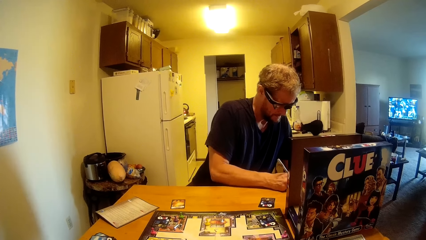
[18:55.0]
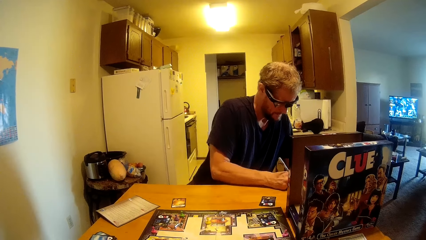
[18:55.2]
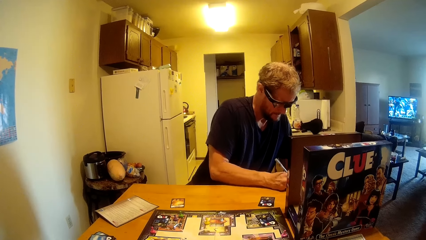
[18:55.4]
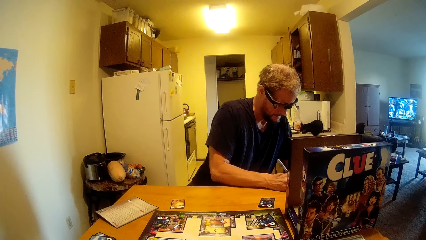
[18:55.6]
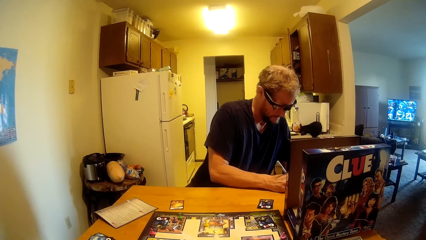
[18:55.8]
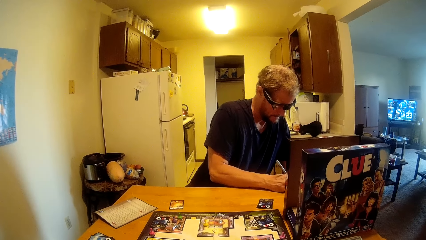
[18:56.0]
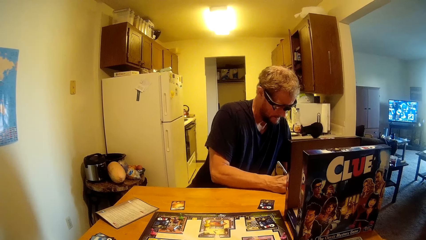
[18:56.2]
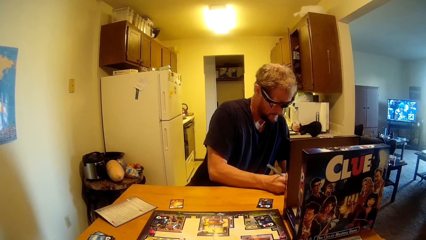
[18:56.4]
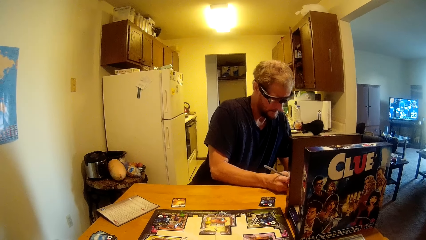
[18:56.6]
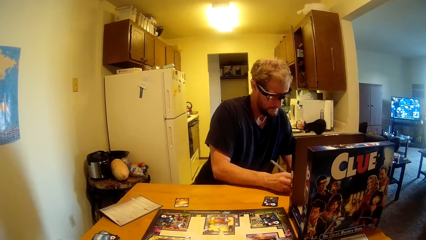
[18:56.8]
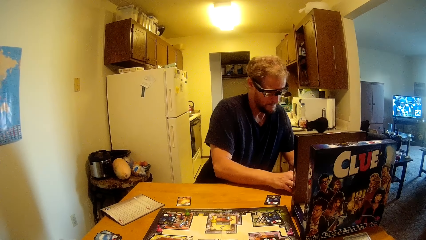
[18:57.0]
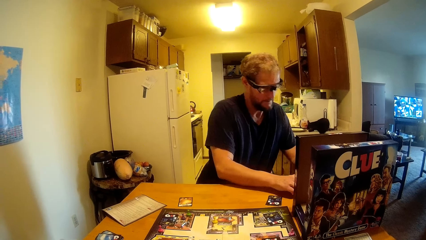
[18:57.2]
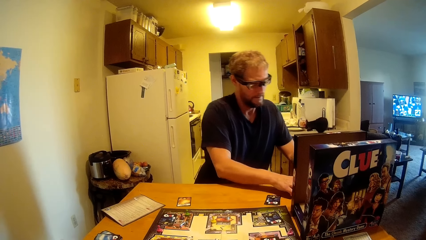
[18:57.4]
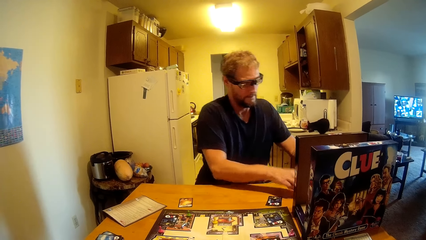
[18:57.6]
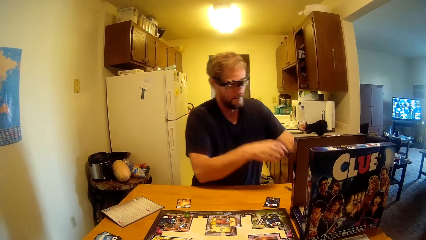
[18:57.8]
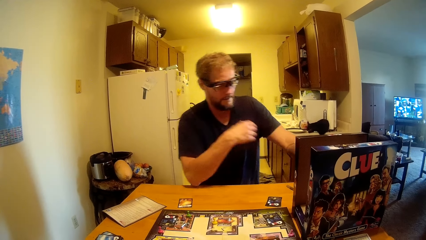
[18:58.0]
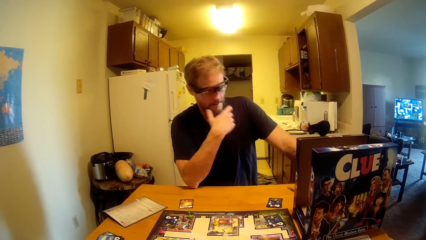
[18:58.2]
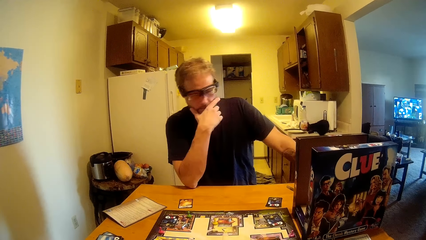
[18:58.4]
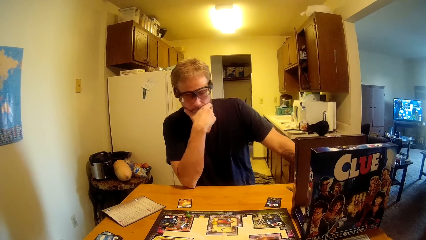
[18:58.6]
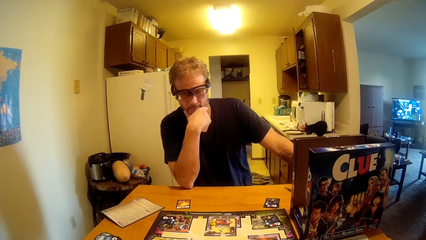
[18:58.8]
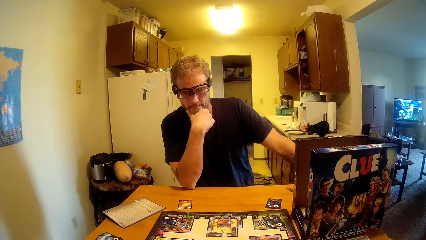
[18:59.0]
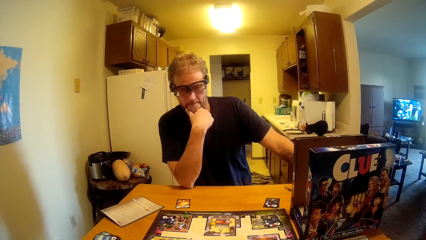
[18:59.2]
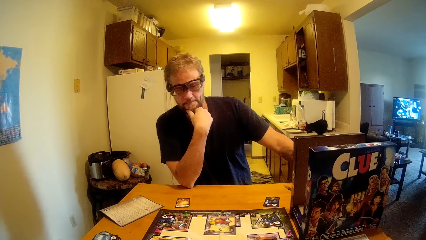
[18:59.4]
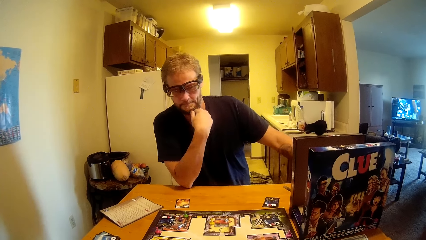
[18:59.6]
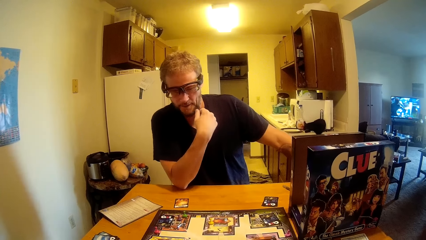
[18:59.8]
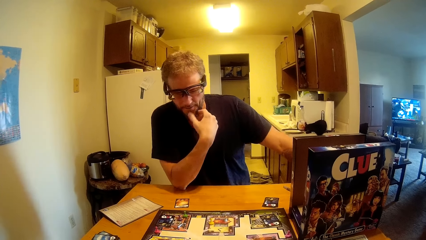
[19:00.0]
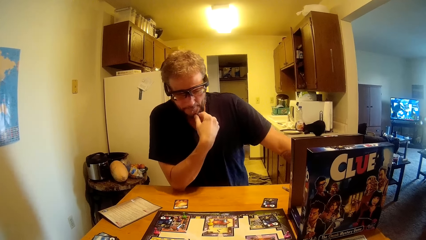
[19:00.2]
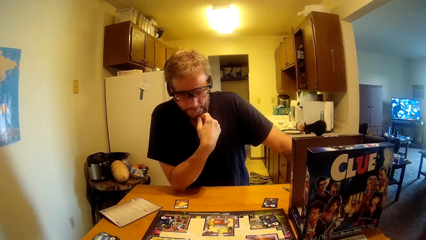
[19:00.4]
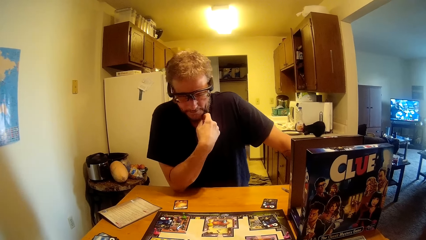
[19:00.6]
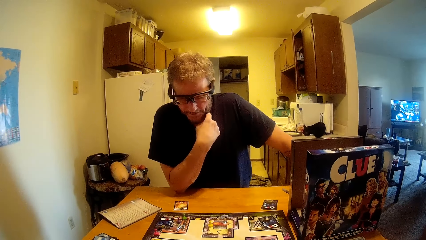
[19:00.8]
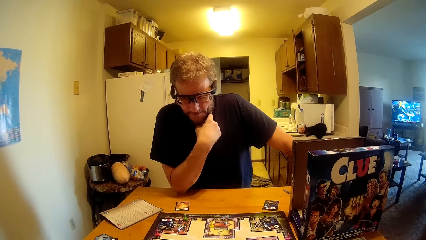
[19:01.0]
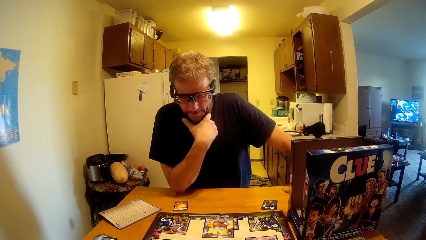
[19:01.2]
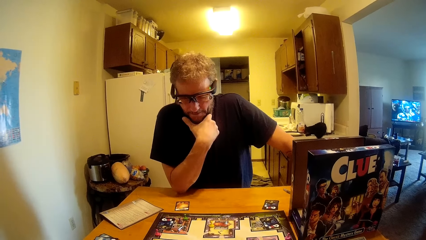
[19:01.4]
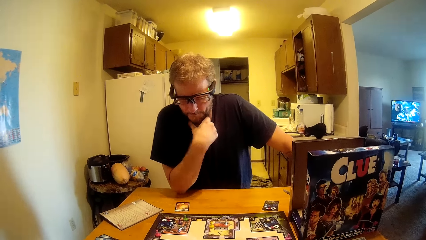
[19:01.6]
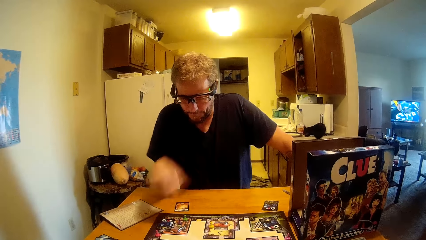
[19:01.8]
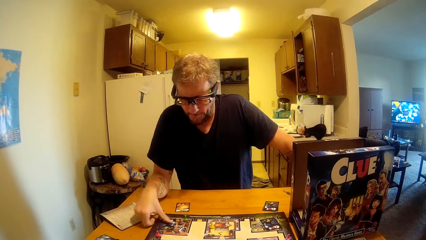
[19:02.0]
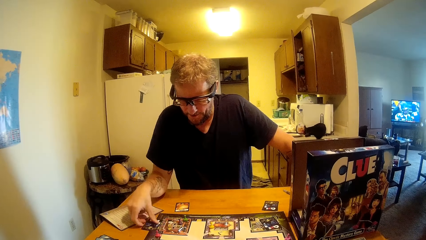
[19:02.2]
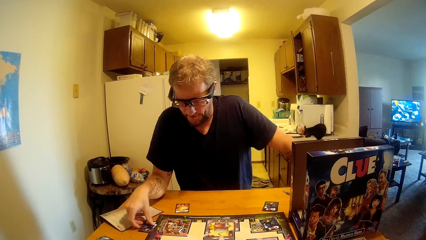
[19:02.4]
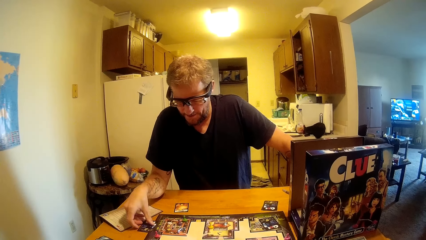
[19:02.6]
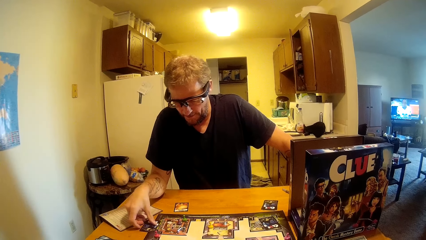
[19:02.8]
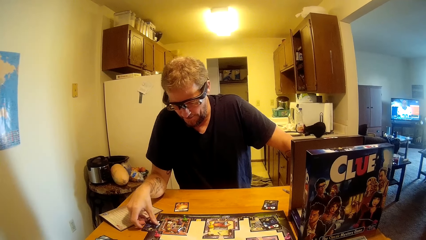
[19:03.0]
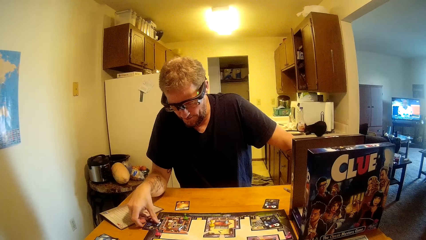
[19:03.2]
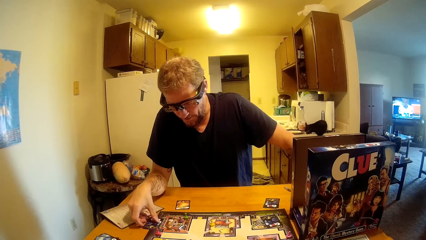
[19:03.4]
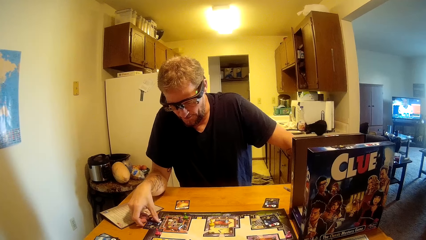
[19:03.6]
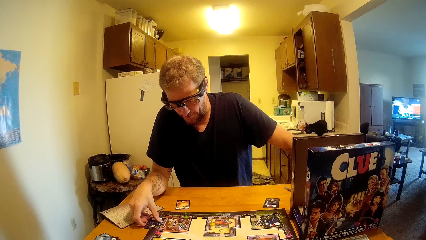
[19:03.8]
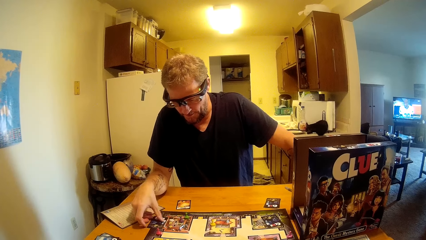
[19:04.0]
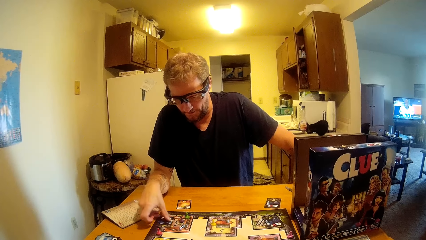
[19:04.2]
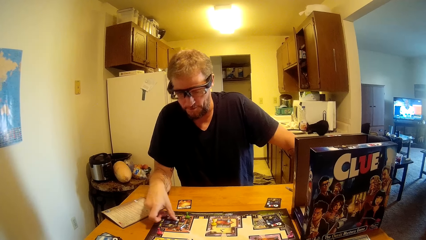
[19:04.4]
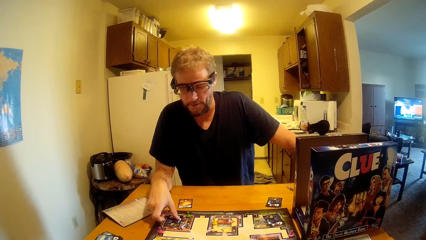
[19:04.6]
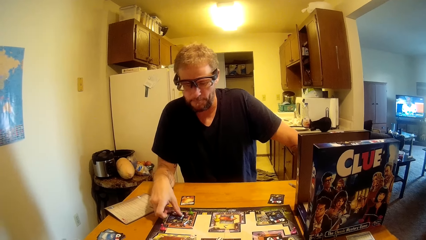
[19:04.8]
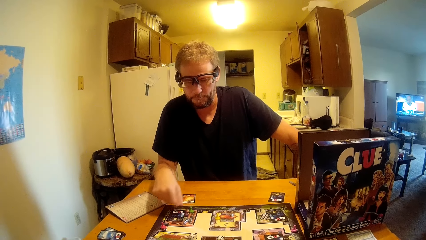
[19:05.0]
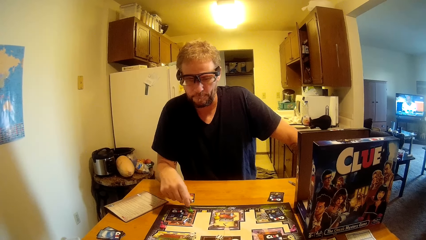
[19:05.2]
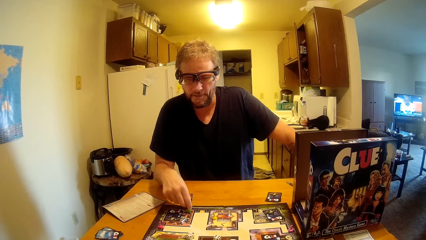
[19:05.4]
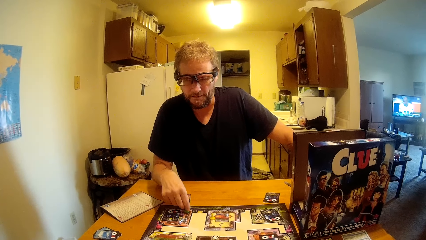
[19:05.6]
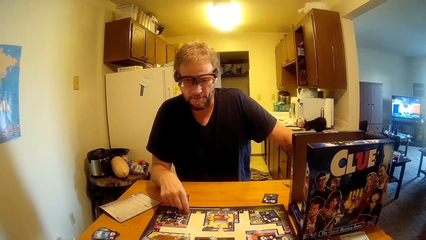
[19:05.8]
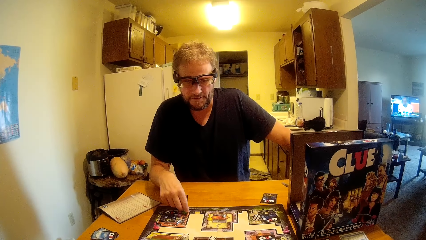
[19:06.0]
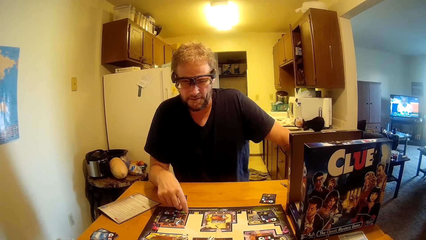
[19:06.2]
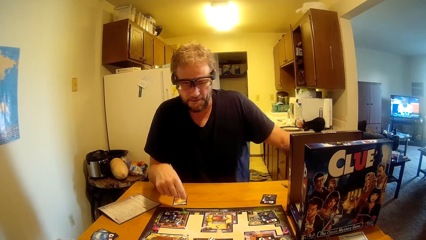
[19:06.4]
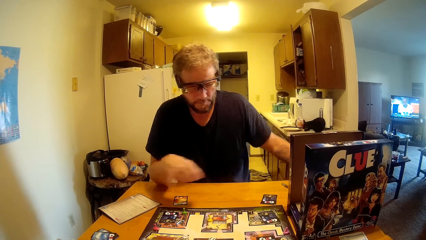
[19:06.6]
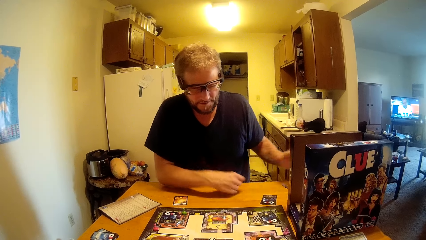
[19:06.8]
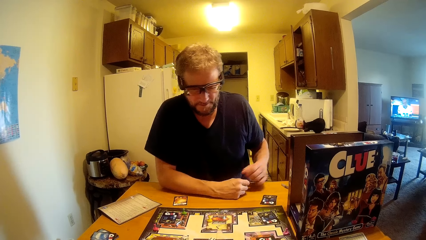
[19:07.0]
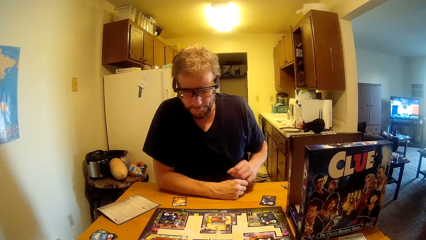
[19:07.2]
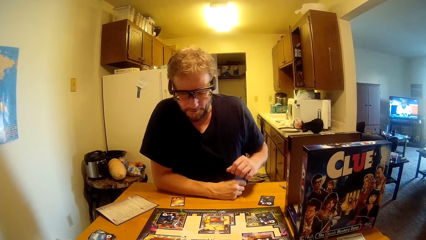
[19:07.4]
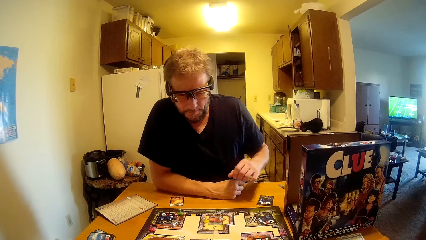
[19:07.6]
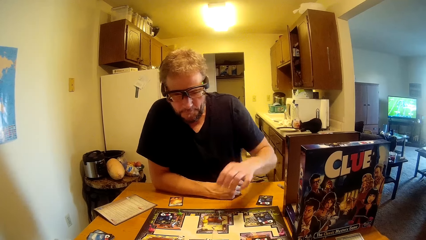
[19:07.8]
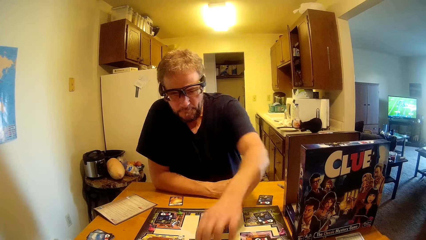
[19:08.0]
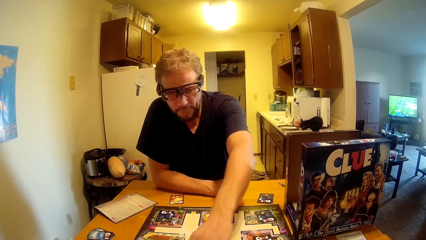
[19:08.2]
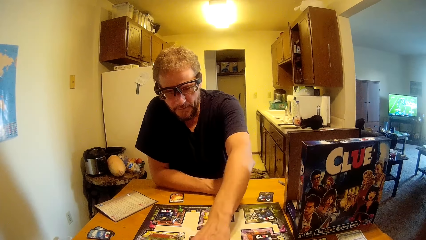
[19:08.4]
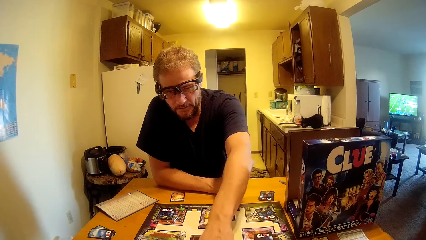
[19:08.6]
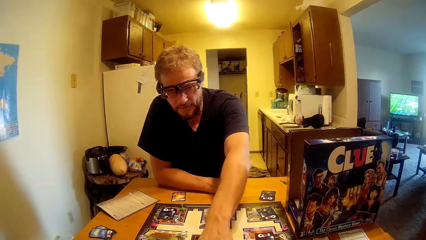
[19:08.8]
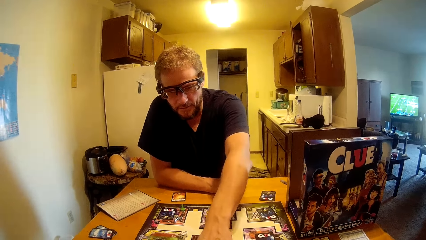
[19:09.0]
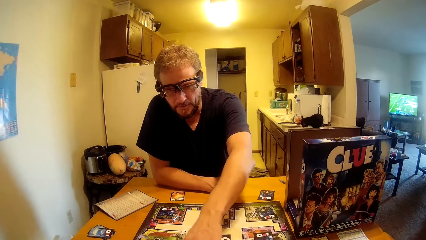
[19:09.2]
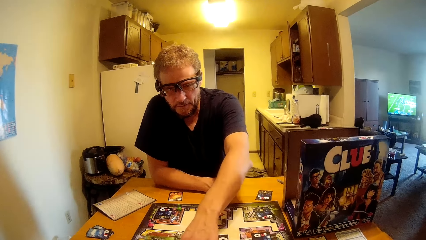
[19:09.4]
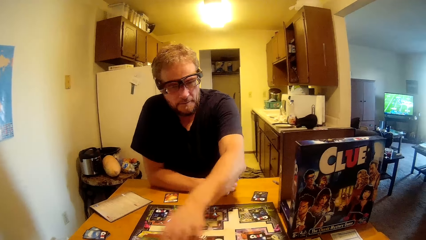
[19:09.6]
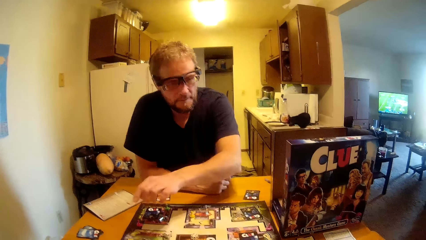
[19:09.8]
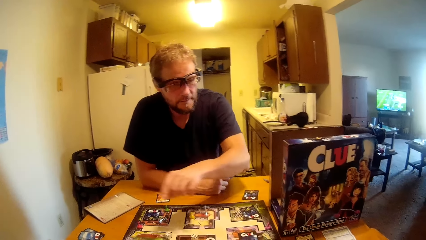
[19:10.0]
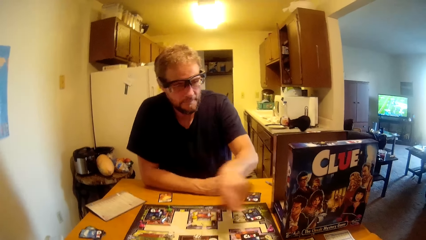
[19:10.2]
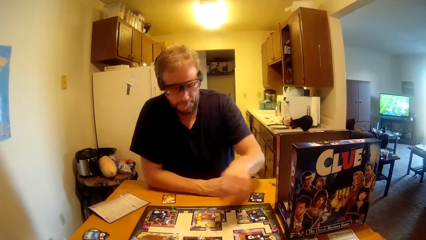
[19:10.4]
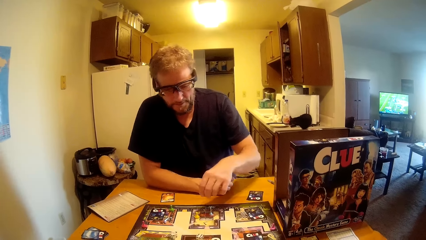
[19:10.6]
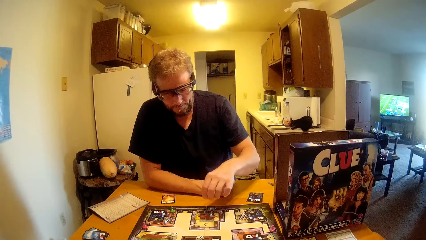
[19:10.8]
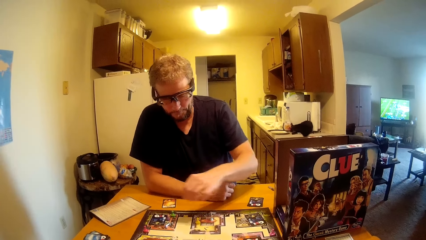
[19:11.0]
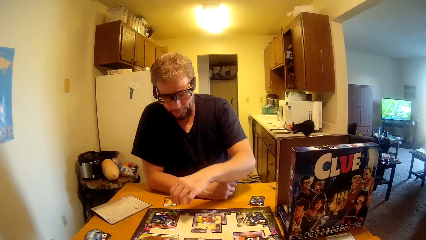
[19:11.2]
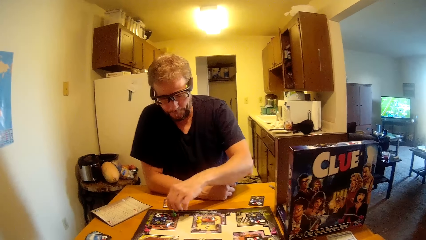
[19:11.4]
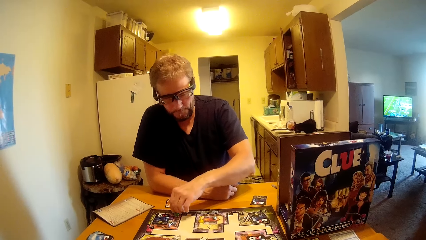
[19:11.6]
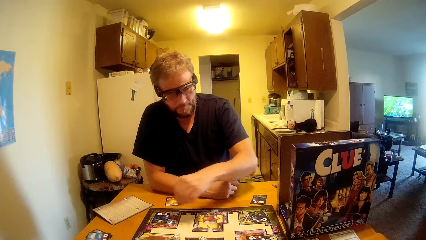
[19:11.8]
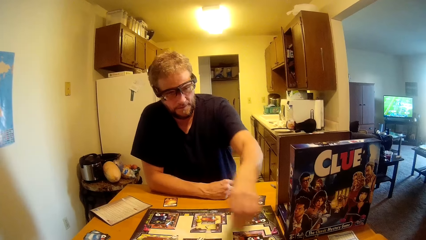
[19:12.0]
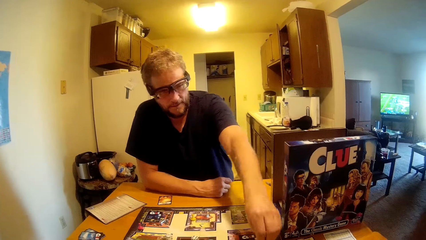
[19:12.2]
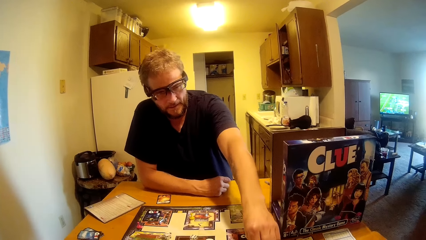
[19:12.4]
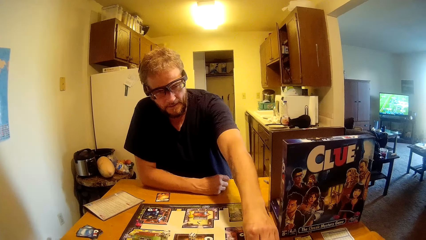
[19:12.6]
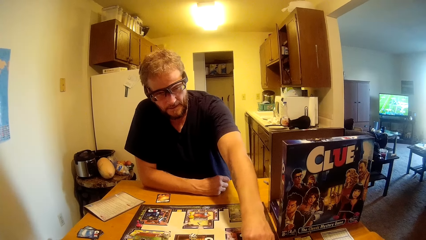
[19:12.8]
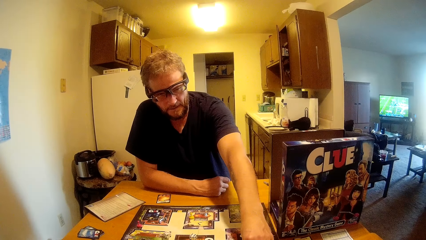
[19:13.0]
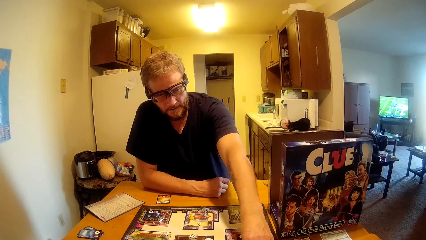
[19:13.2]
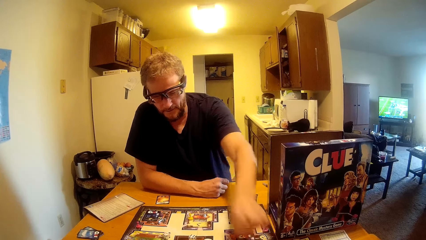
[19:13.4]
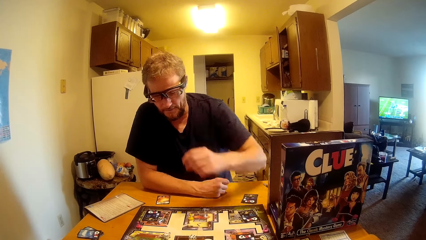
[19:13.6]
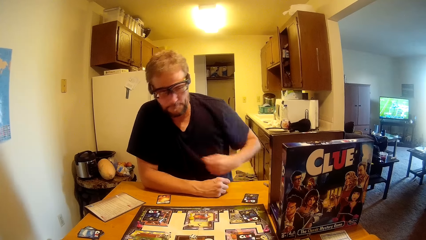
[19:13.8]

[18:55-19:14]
A man puts the pen on the table. He holds his chin. He moves the card on the table. The man touches the cards on the table. He holds the pin. He puts his hand on the table. The man talks to the camera wearer. He holds something. The man stretches his hand. He moves the pin on the table.
